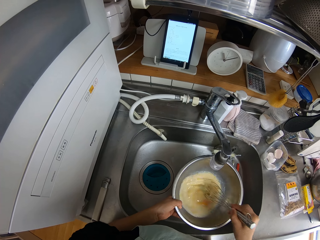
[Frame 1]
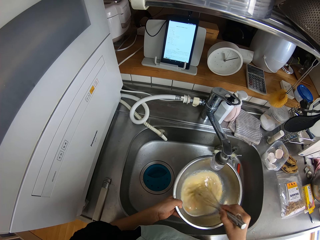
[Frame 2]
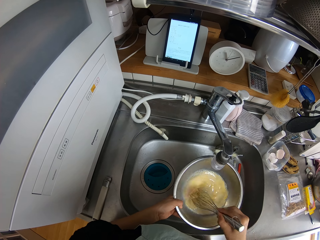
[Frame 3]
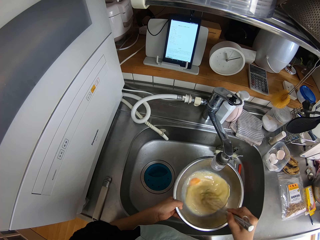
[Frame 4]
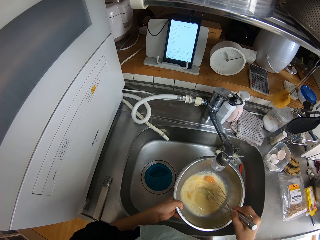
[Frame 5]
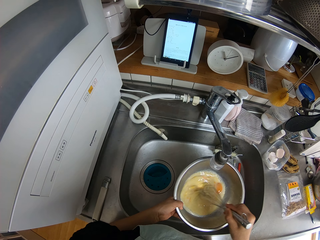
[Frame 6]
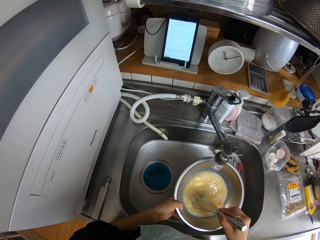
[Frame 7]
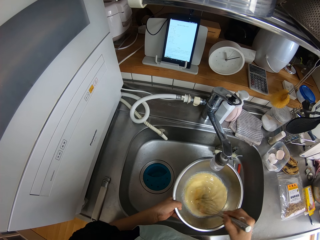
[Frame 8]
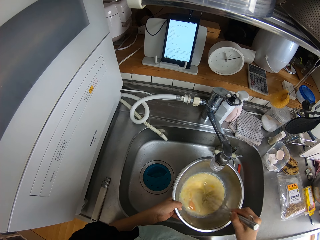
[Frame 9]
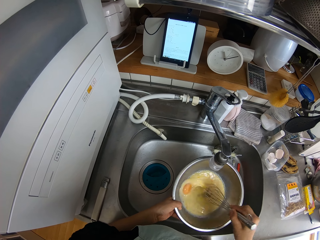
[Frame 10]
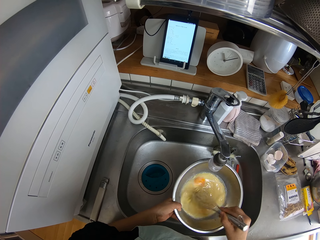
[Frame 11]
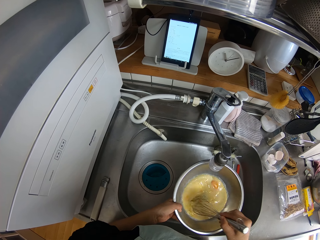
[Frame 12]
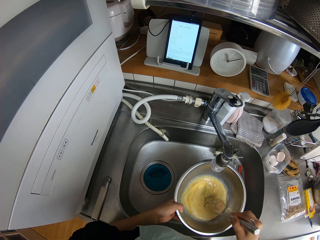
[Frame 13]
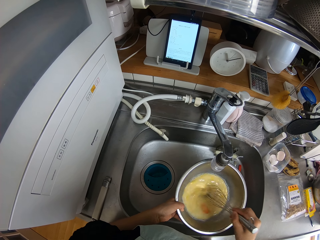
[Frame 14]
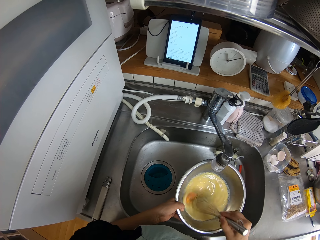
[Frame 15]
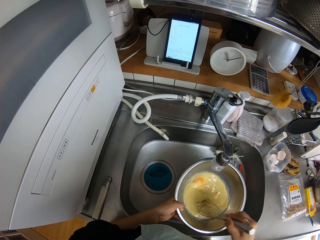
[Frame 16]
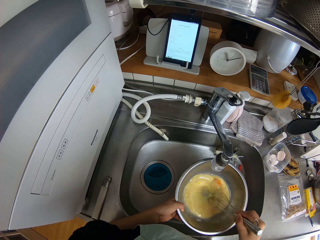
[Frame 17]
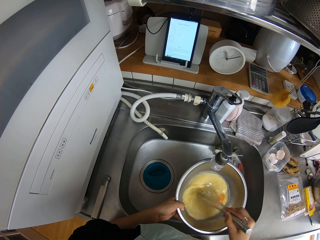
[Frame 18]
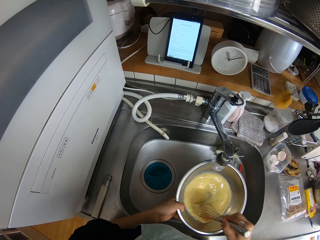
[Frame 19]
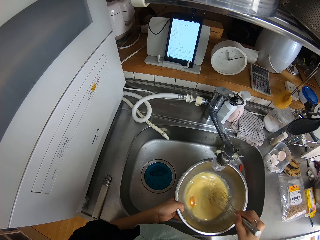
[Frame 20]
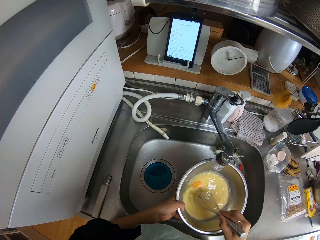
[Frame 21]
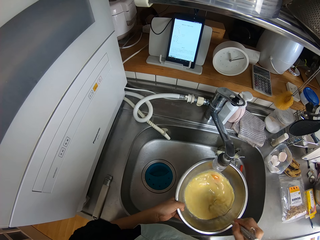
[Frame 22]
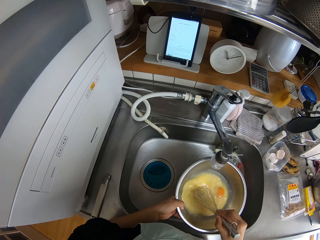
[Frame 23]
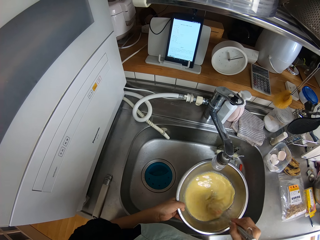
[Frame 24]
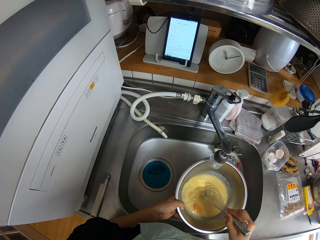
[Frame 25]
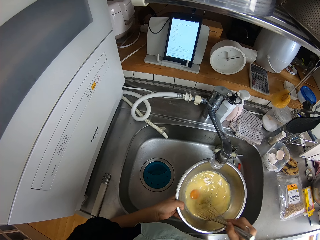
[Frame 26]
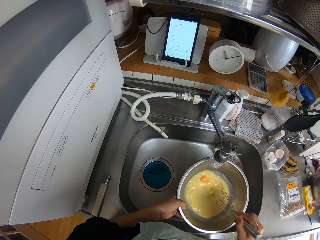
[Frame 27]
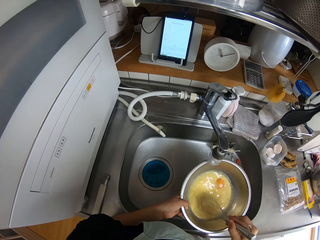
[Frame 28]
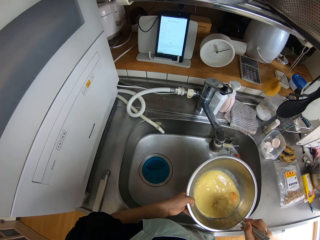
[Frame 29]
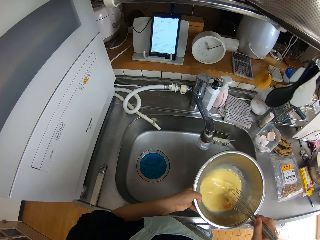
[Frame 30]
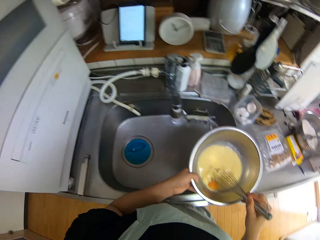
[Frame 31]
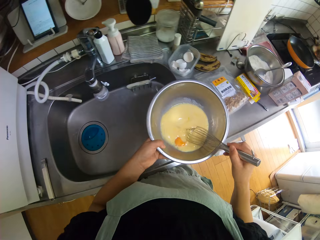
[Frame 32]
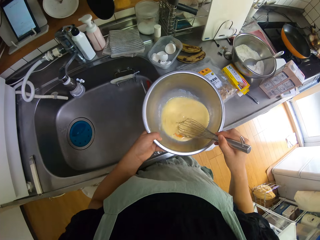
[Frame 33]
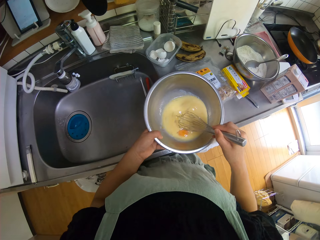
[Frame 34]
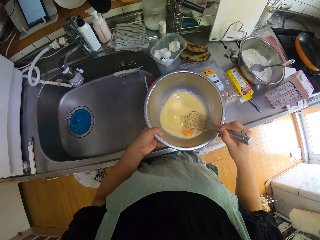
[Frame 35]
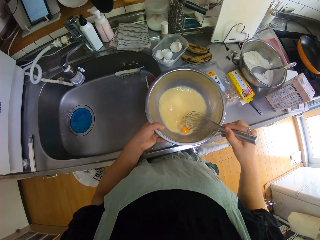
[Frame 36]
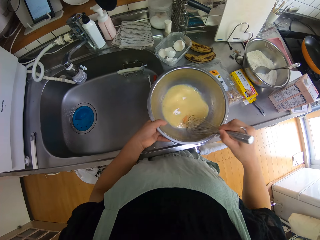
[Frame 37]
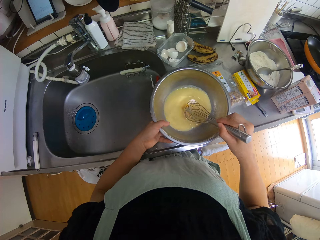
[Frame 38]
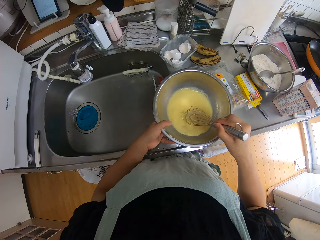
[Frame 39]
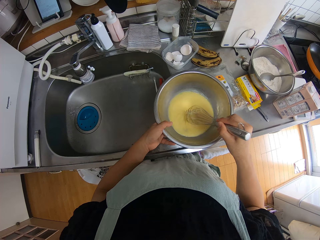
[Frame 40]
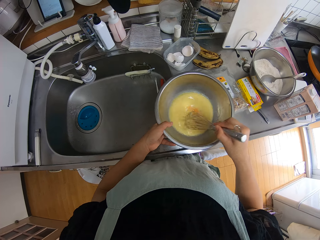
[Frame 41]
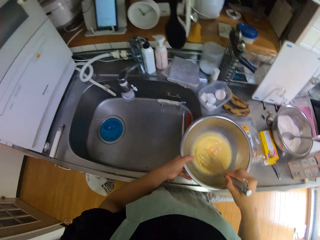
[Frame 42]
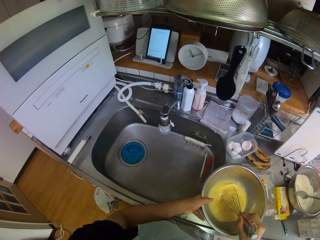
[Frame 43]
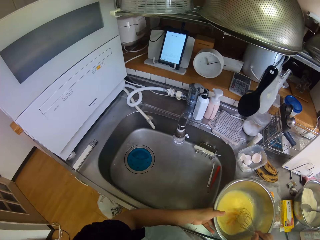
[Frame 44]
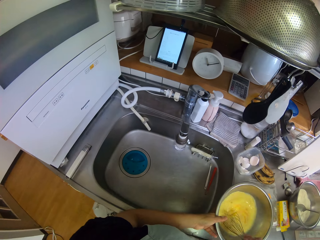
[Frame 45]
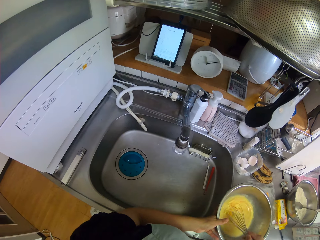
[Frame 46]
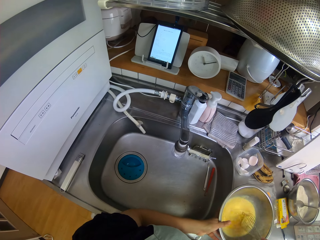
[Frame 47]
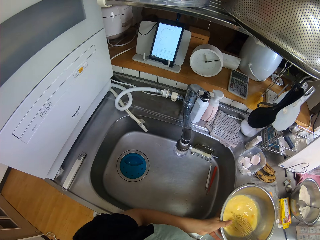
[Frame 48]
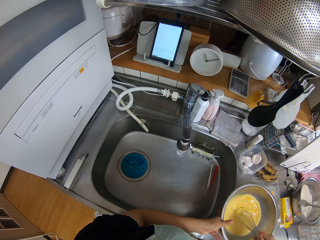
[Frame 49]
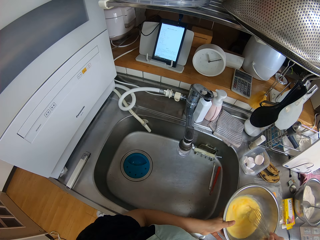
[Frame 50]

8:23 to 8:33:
The camera wearer places the bowl on the sink.

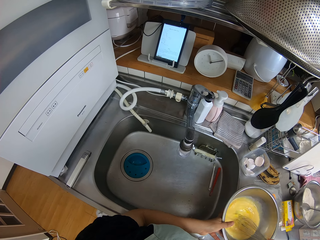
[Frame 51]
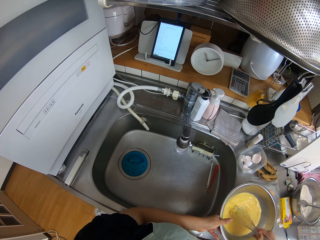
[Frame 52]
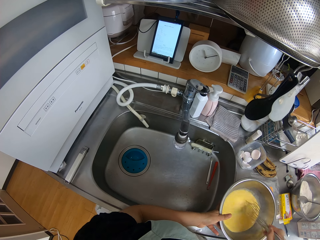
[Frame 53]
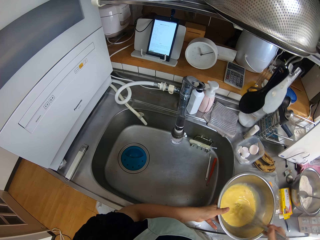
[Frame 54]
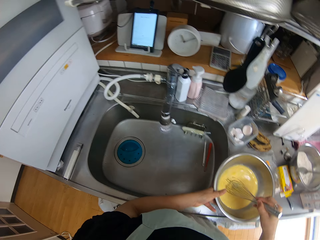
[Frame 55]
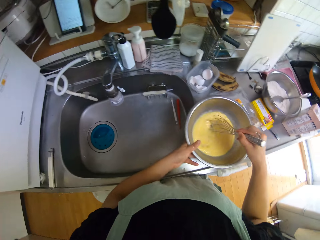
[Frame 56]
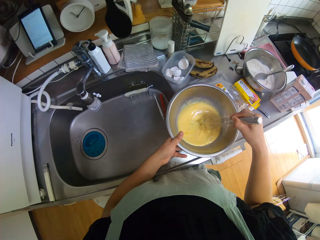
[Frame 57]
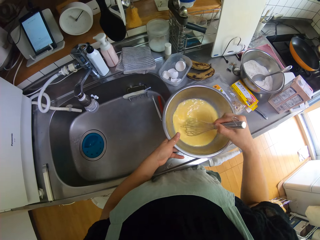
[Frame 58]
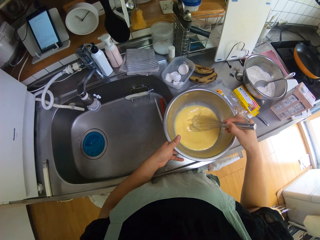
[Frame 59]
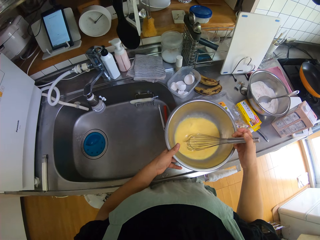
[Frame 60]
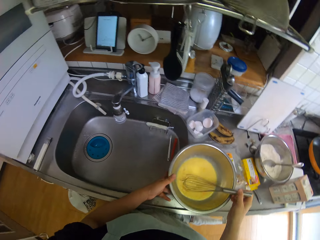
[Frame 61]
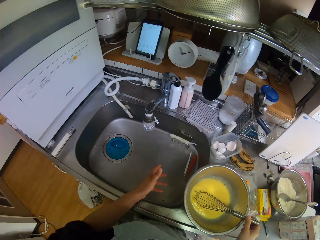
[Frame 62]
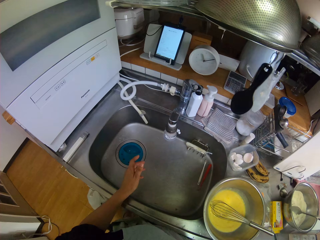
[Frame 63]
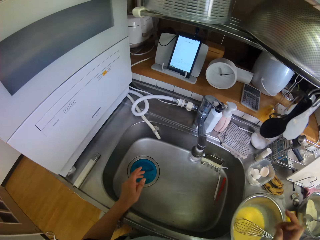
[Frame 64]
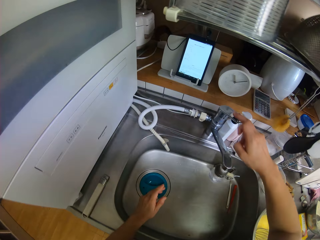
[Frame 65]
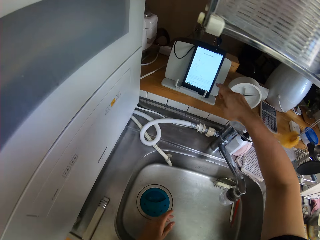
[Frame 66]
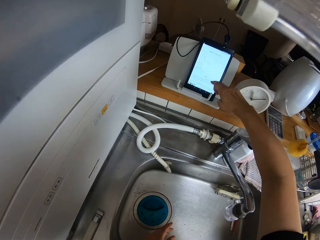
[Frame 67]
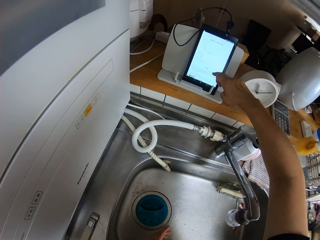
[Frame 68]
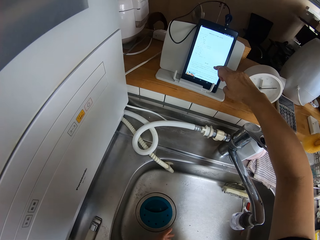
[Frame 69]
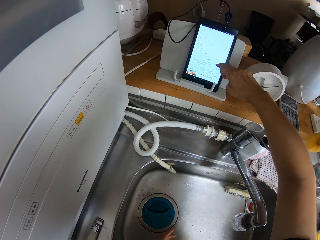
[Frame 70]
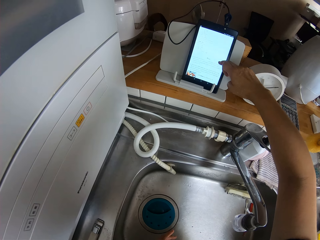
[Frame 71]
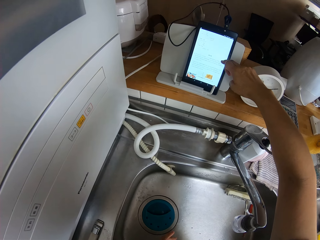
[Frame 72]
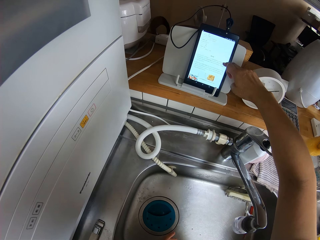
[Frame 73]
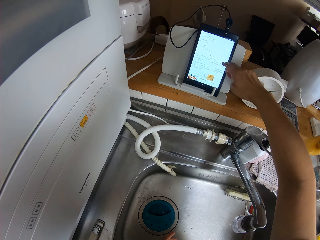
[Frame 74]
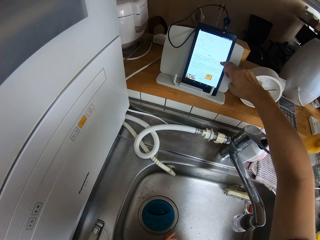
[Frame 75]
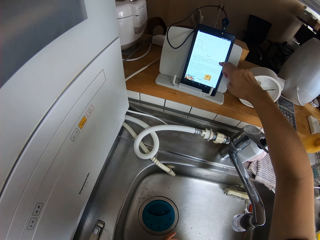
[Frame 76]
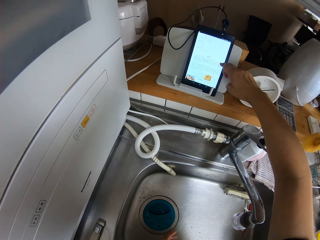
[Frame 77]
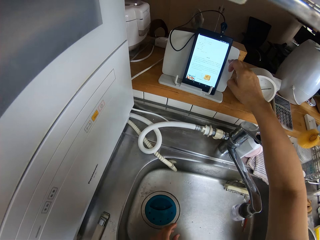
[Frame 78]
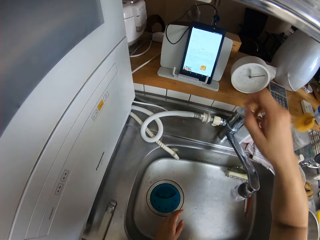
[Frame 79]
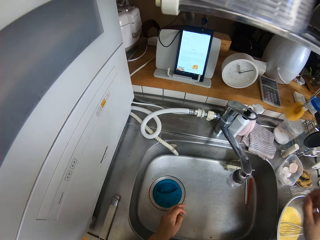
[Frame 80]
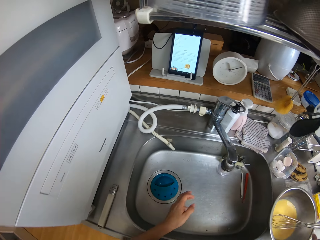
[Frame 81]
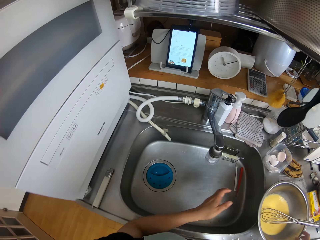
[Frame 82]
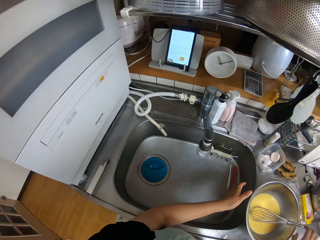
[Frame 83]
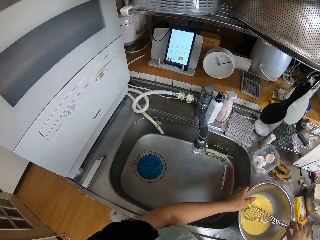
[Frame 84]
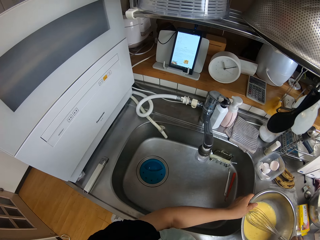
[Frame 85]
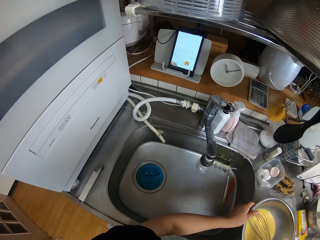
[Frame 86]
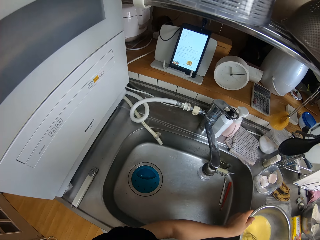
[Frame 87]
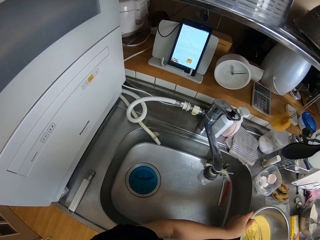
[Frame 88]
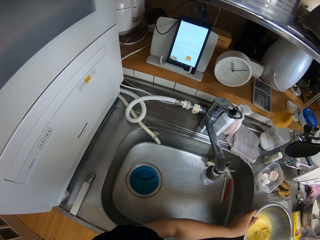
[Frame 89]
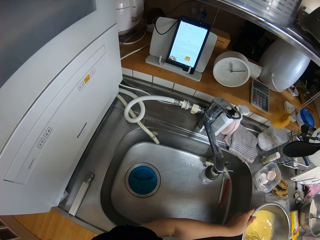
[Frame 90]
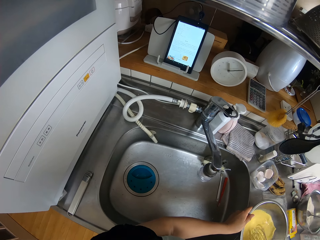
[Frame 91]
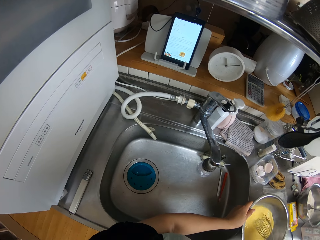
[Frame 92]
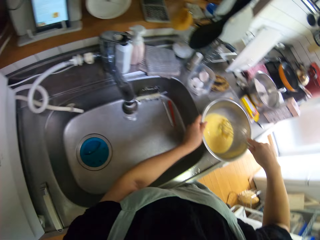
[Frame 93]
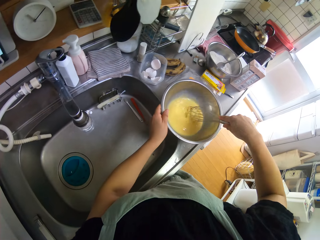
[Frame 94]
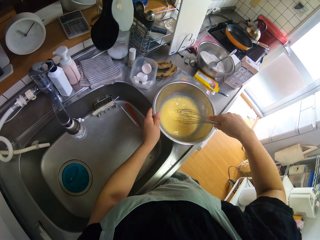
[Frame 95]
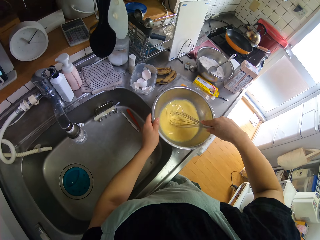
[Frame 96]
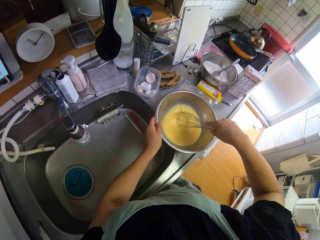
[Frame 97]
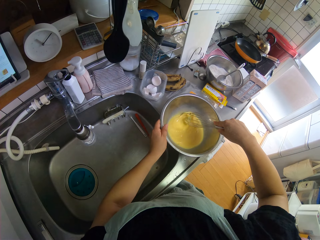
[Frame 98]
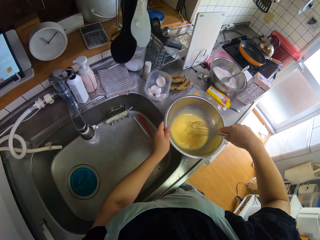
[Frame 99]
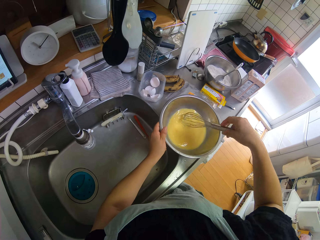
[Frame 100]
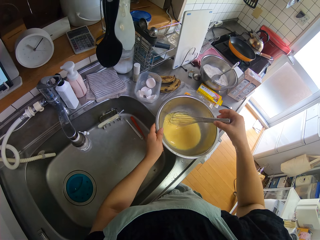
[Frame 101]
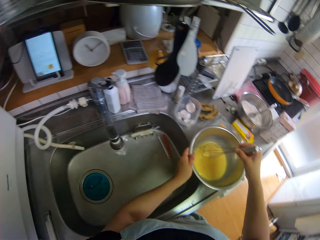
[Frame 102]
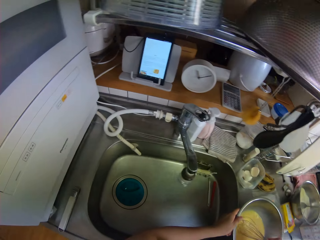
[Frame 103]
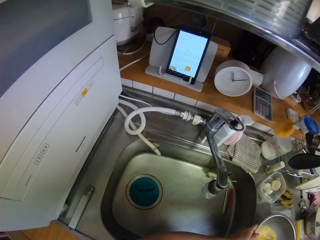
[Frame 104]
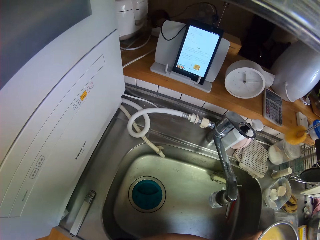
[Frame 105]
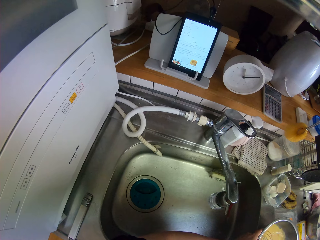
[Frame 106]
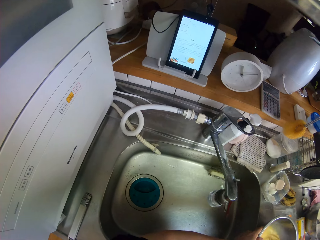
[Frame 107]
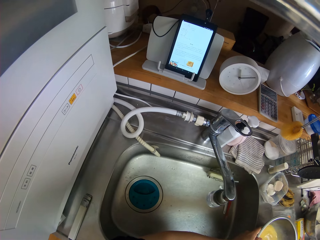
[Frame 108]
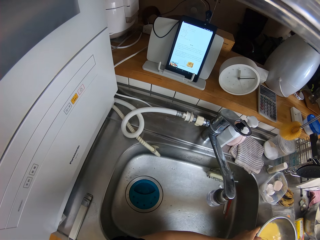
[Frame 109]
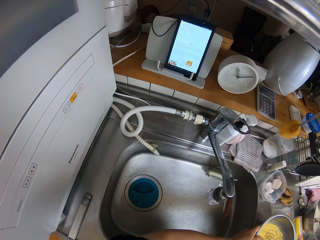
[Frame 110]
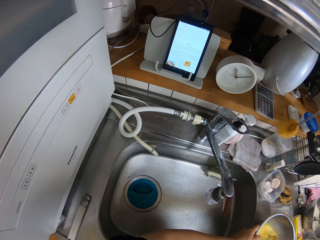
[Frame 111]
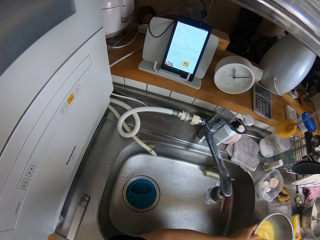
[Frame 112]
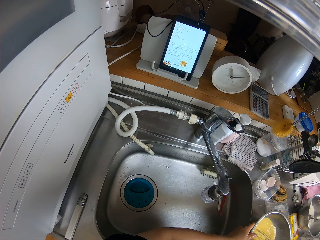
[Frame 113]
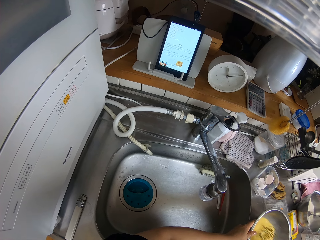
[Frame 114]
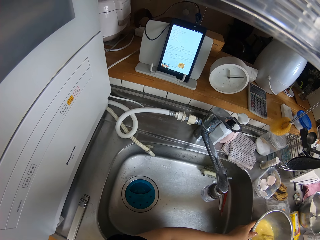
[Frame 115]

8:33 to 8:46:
The camera wearer scrolls the tablet. They touch the electronic tablet screen. They mix the egg and milk in the bowl with the hand mixer.
